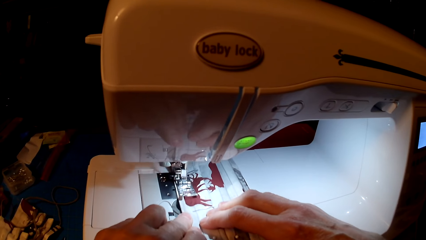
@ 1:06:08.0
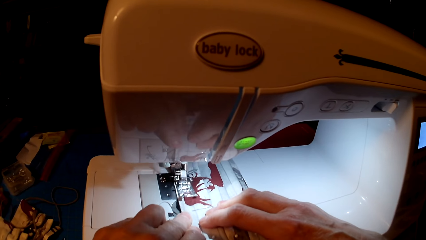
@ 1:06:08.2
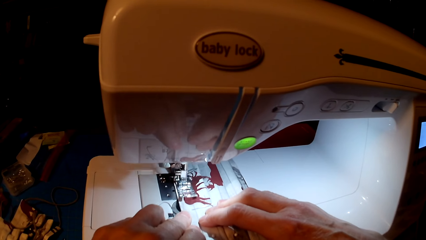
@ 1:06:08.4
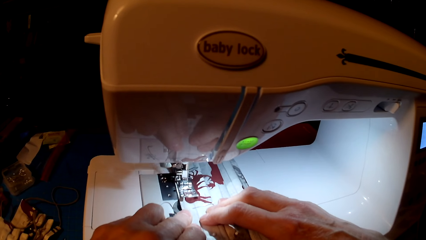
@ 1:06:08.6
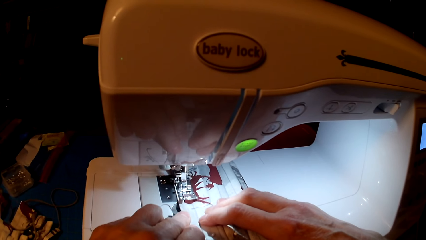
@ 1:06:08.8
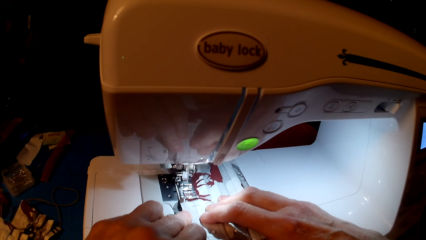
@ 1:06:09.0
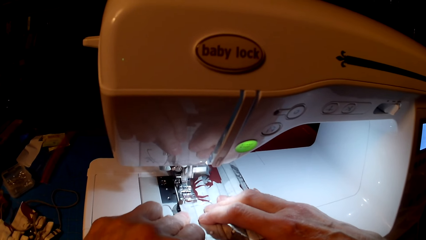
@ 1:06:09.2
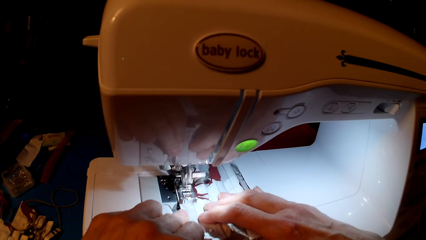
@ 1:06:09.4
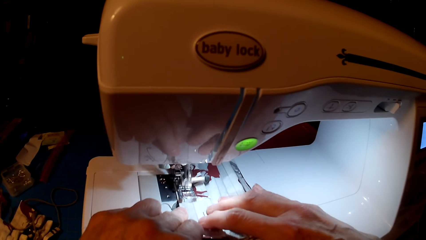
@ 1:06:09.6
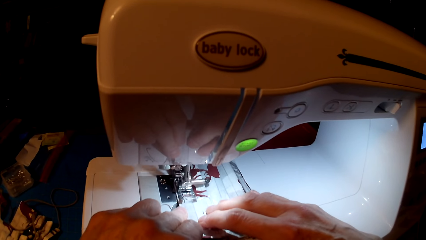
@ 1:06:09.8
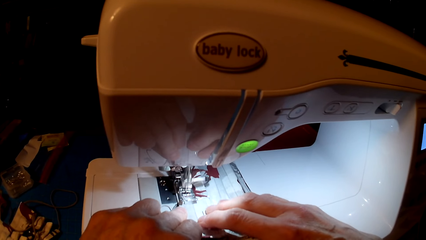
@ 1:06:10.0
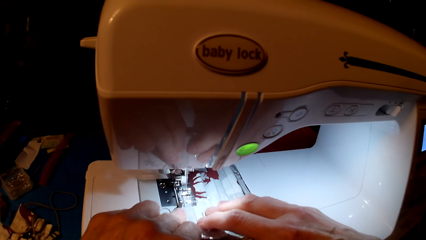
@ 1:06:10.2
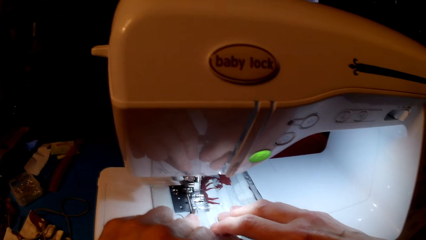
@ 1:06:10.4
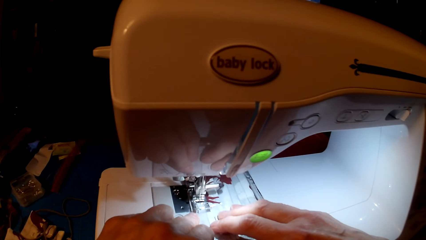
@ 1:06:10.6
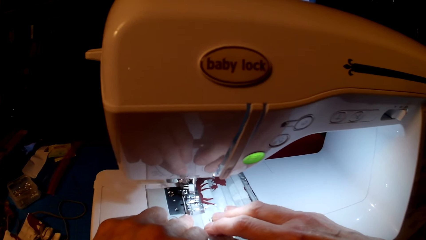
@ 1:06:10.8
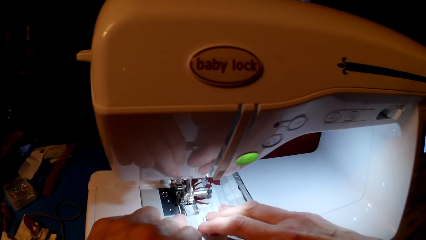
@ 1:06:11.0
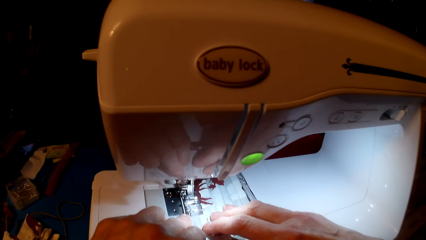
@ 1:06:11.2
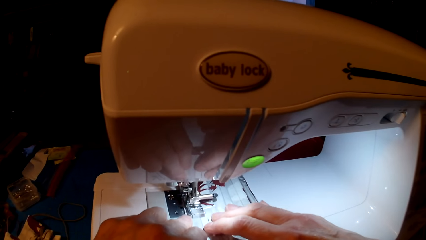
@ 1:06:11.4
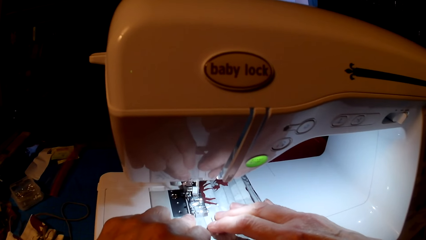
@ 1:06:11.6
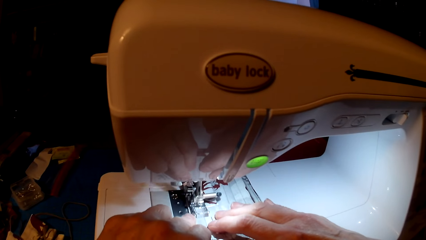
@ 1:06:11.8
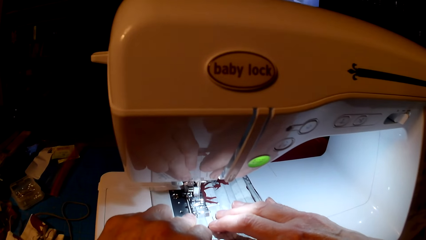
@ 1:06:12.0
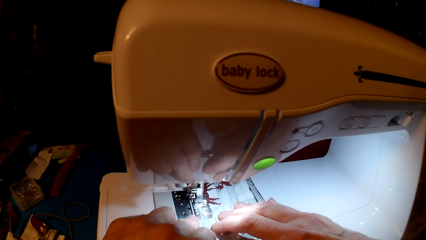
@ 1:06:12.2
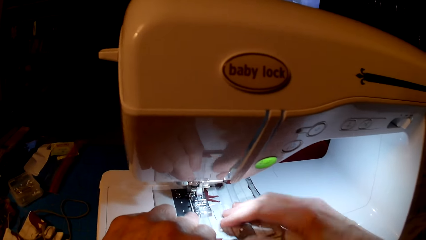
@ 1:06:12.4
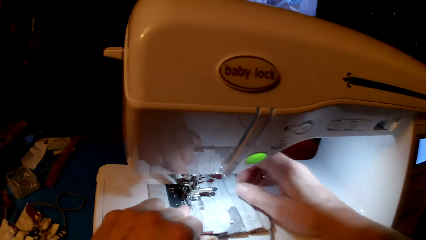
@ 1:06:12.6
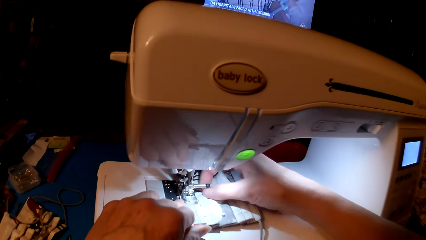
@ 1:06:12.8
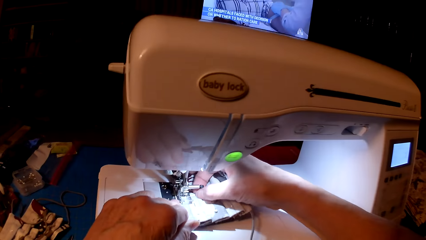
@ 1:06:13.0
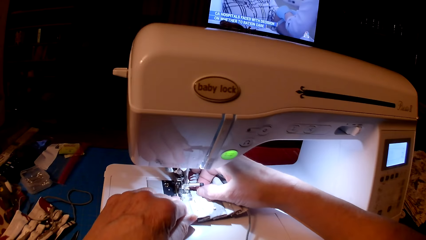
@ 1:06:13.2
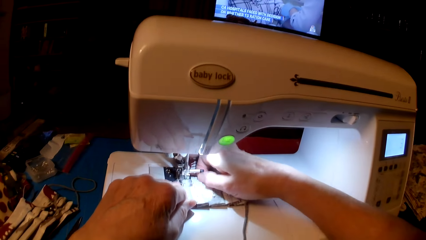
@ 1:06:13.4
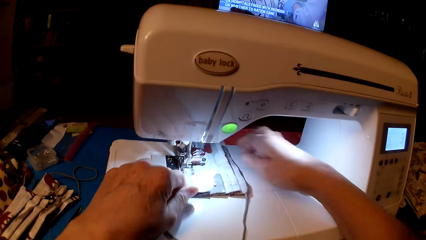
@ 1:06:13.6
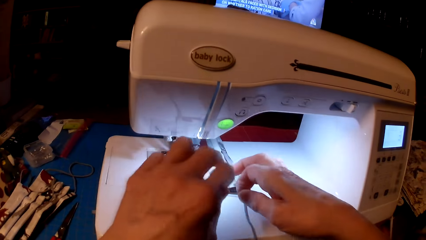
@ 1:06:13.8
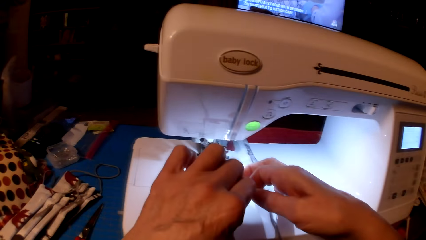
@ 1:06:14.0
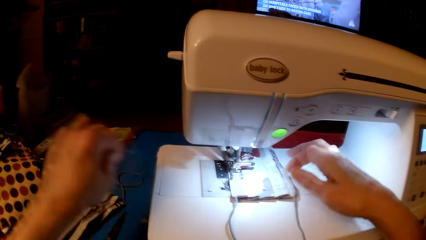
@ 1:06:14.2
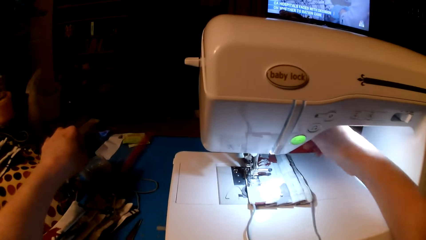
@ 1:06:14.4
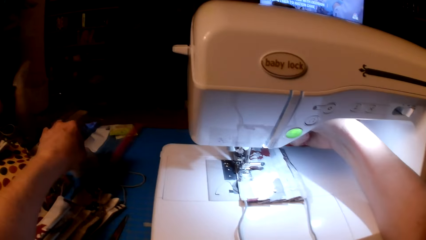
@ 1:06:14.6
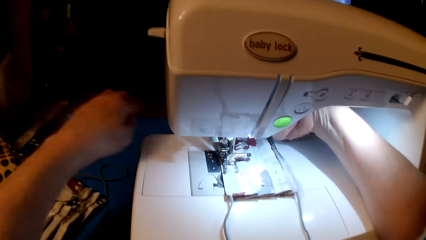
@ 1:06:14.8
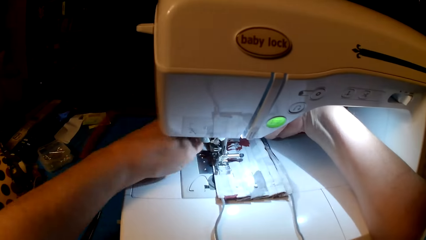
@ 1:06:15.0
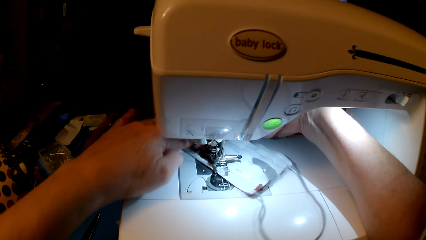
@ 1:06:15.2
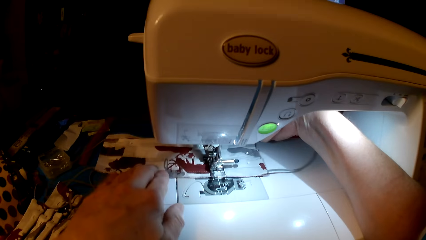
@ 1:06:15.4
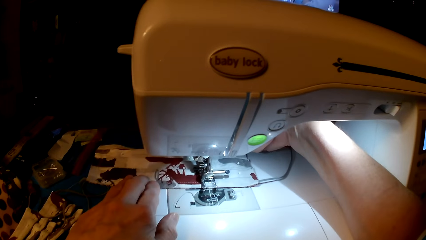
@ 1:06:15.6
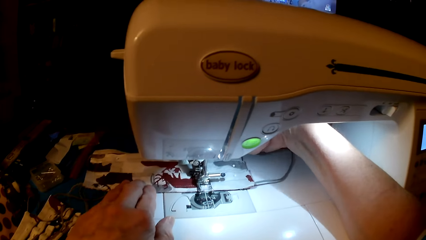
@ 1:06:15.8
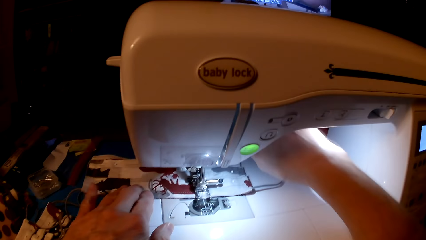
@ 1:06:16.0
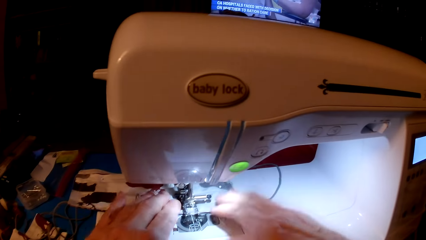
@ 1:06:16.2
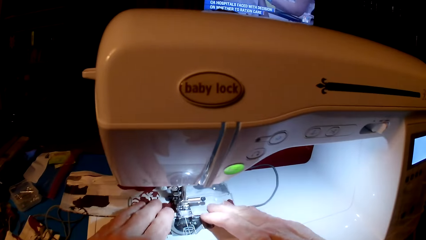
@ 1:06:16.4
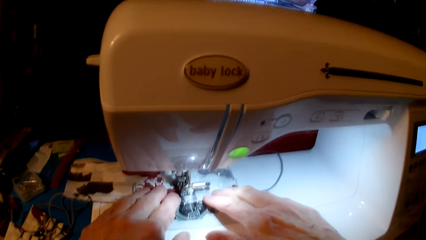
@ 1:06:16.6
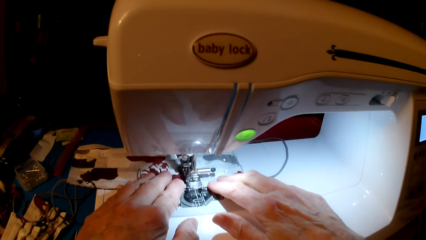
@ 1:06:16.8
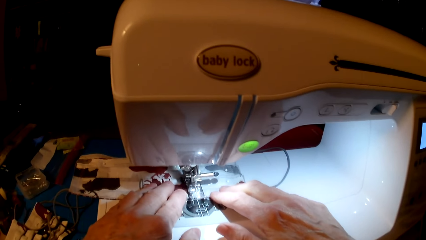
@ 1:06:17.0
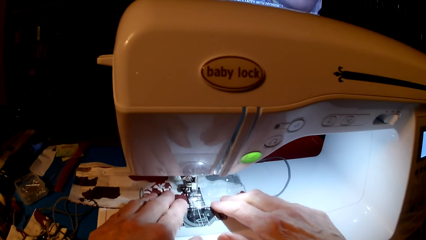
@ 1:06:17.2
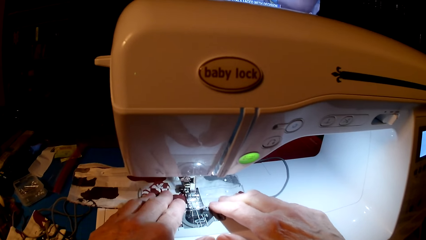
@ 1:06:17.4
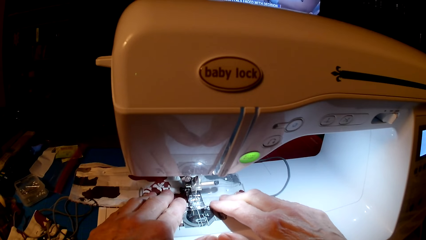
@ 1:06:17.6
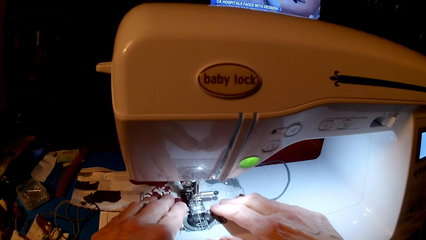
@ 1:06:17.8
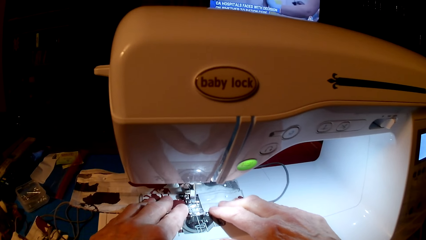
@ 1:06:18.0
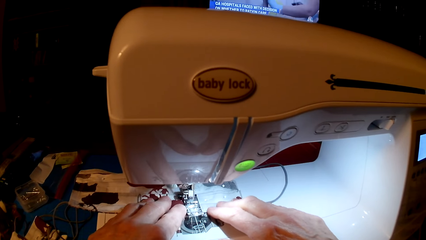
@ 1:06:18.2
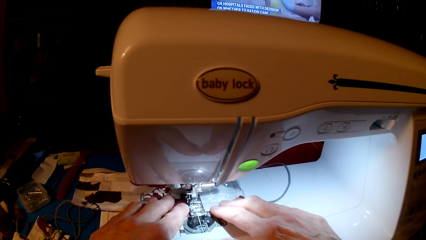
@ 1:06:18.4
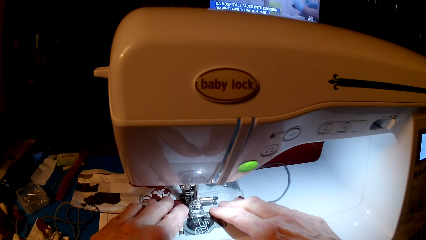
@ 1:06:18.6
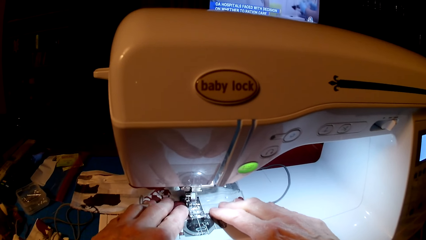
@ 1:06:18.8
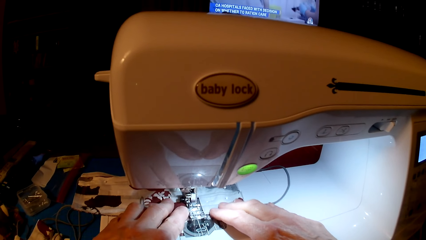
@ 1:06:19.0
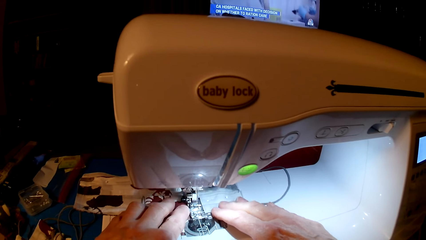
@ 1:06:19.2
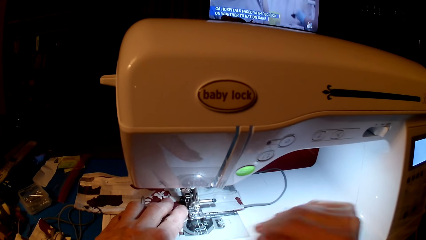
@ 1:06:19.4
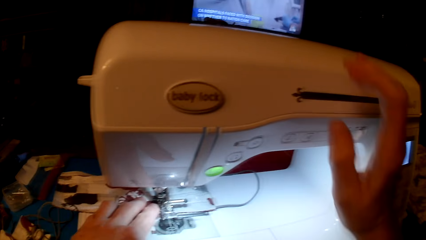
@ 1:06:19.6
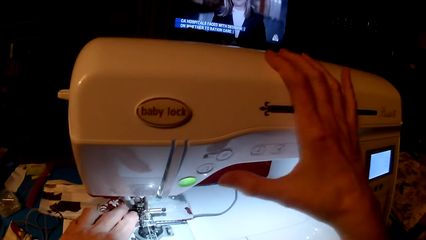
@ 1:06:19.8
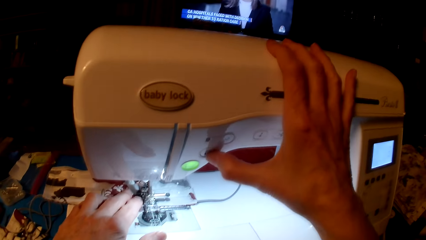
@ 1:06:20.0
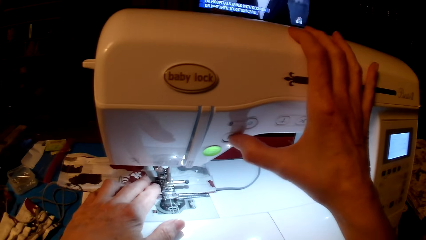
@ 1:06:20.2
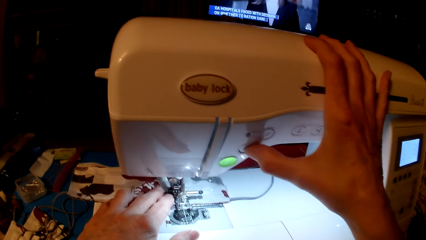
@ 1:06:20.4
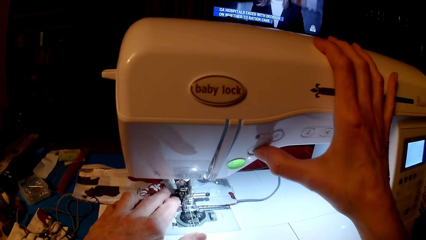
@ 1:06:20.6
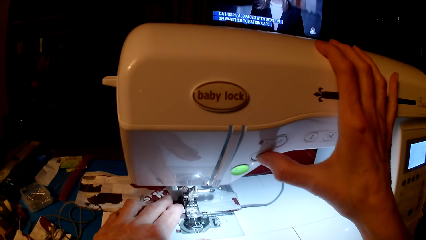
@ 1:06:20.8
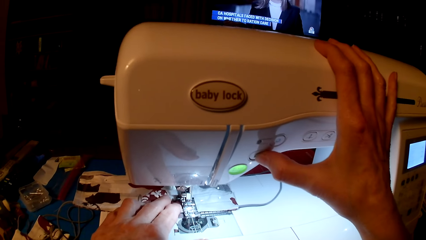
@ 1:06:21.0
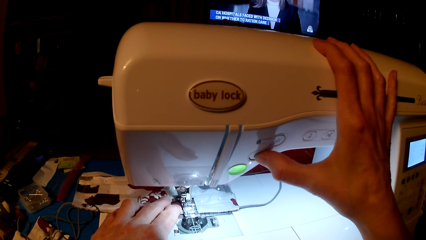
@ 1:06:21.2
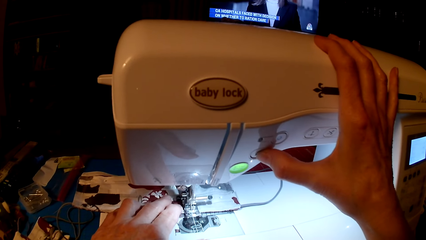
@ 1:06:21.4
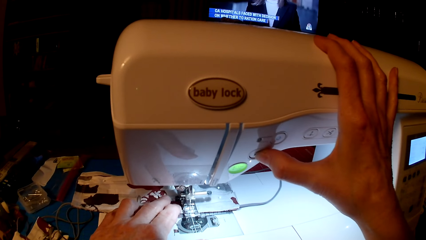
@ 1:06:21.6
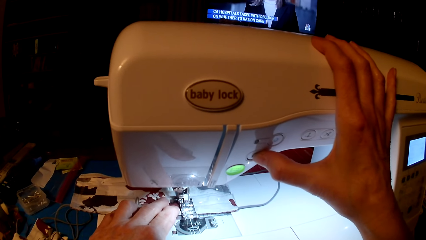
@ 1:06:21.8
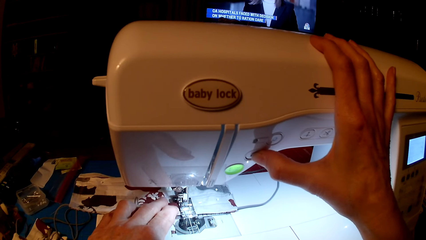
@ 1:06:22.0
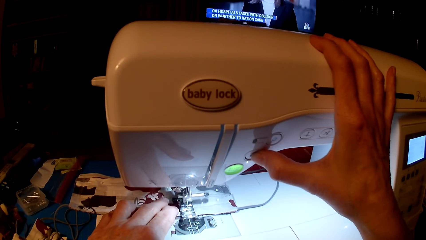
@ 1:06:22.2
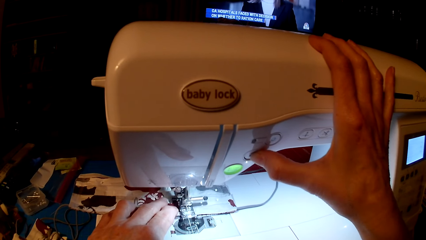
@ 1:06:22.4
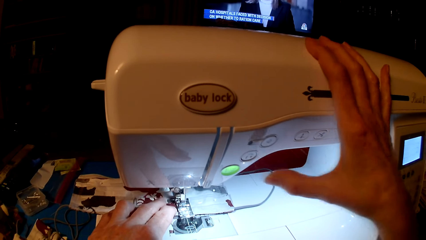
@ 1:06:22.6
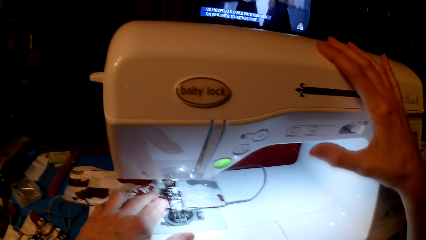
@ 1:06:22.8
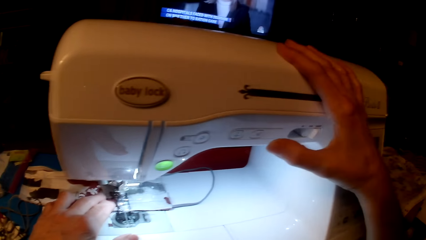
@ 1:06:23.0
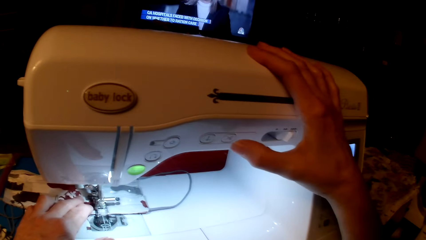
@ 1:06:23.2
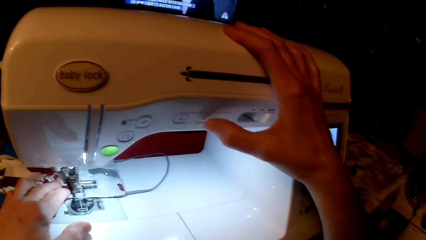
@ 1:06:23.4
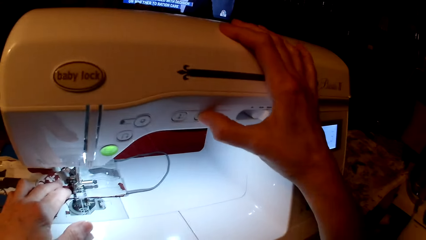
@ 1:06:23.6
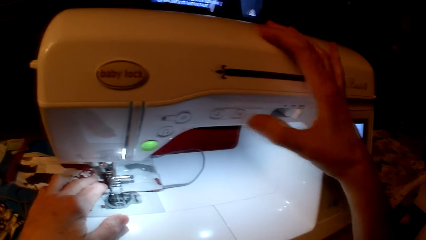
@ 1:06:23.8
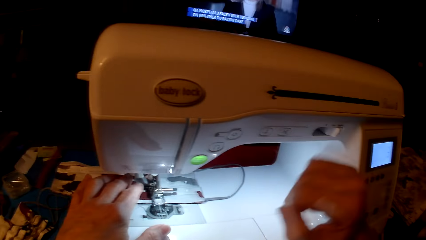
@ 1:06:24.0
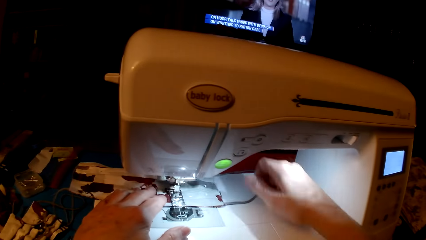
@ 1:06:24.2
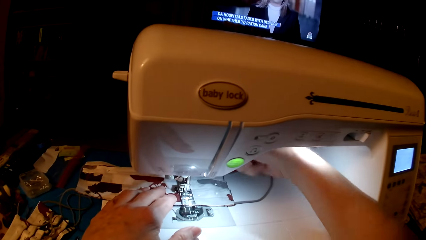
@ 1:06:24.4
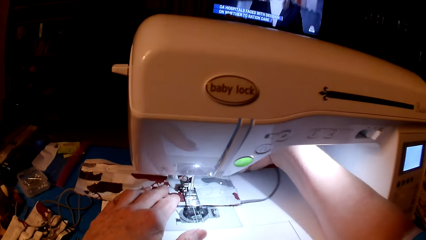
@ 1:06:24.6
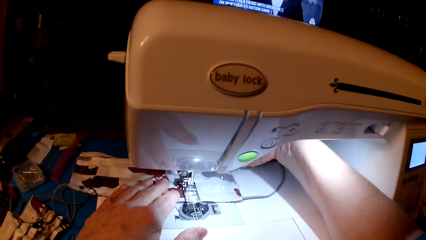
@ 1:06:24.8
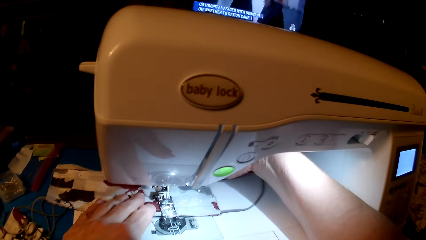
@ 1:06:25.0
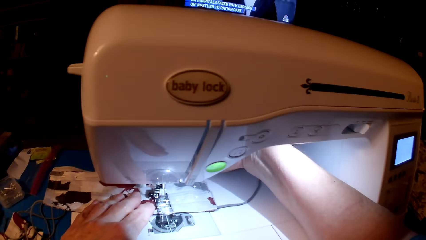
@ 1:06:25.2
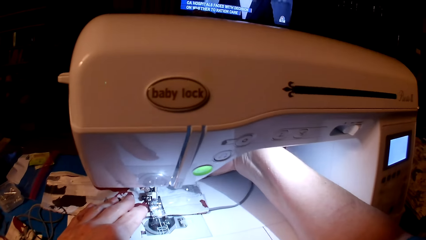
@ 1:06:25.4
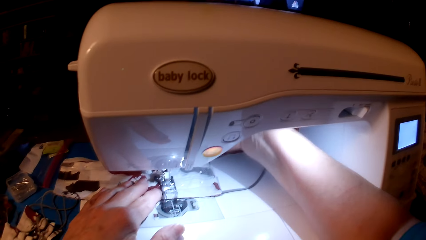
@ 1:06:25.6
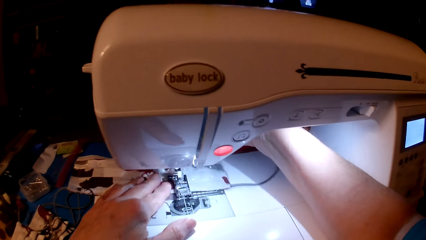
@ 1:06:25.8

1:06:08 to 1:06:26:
The camera wearer removes a pin. They put the pin in the tin. They roll fabric. They sew. They press the sewing machine.
